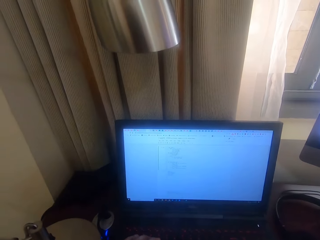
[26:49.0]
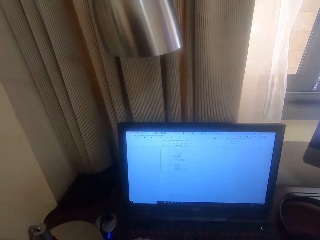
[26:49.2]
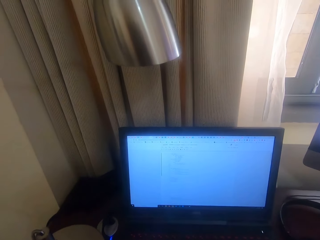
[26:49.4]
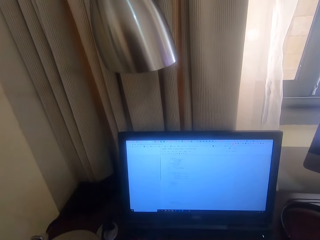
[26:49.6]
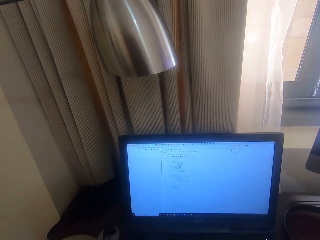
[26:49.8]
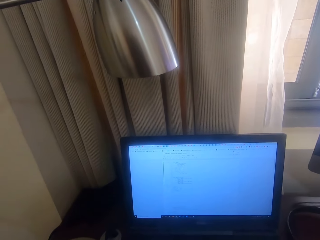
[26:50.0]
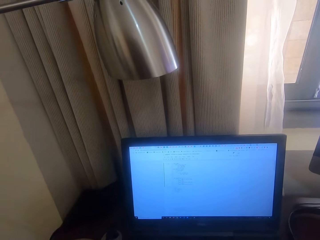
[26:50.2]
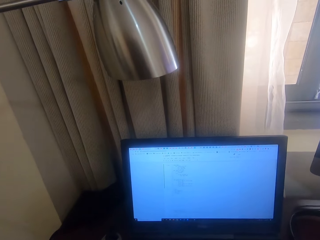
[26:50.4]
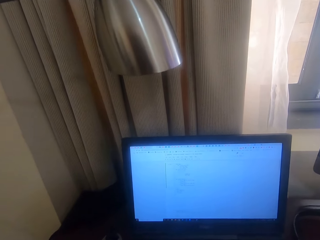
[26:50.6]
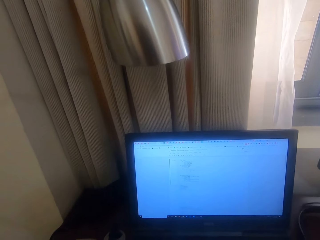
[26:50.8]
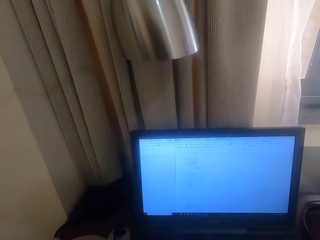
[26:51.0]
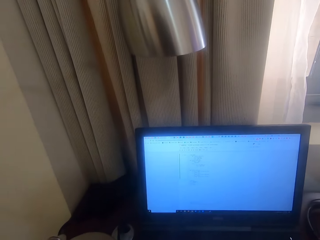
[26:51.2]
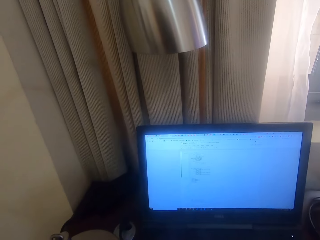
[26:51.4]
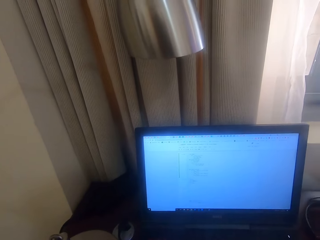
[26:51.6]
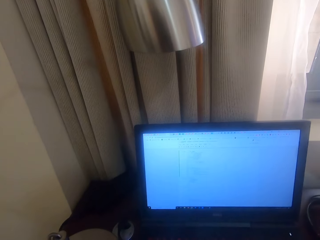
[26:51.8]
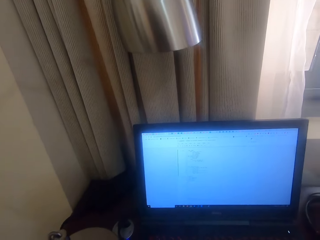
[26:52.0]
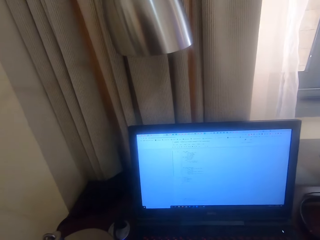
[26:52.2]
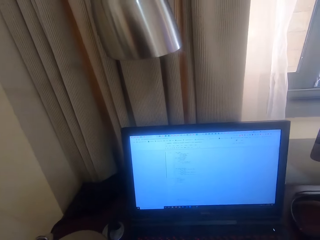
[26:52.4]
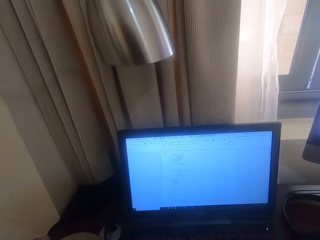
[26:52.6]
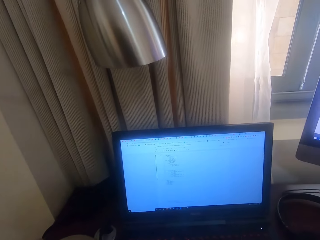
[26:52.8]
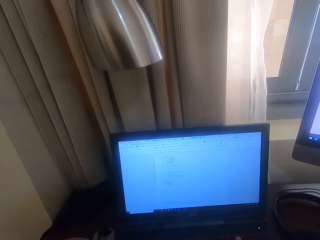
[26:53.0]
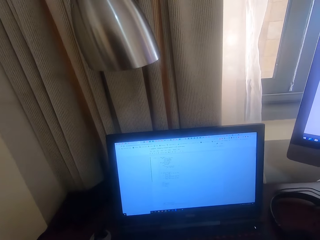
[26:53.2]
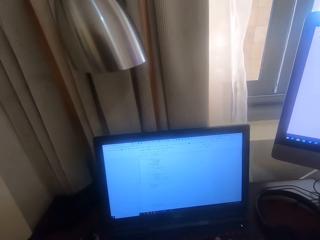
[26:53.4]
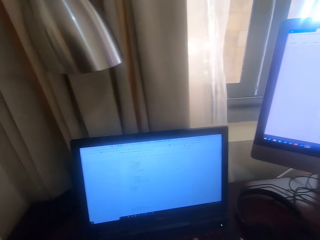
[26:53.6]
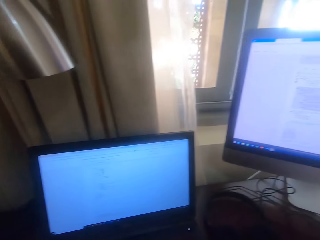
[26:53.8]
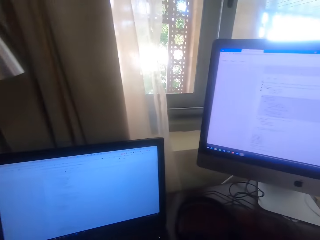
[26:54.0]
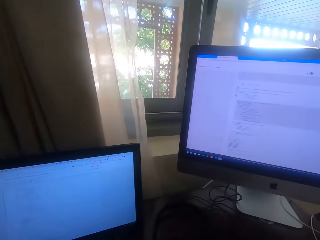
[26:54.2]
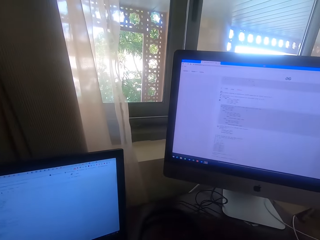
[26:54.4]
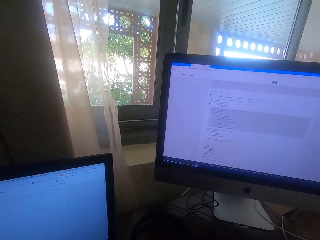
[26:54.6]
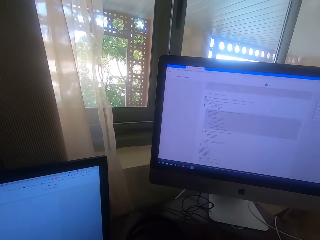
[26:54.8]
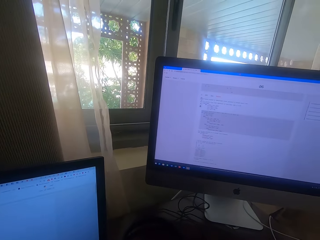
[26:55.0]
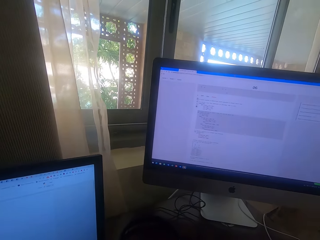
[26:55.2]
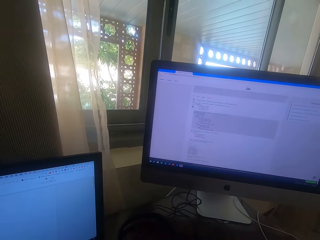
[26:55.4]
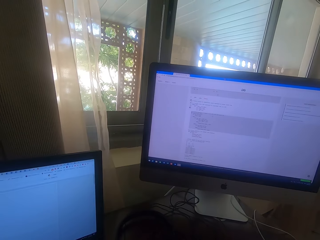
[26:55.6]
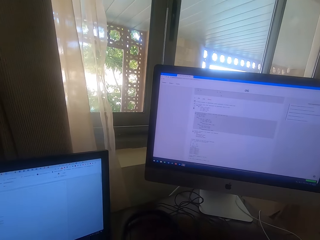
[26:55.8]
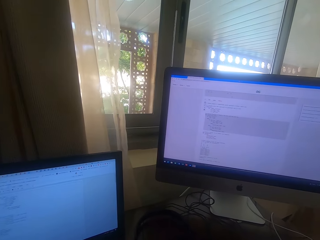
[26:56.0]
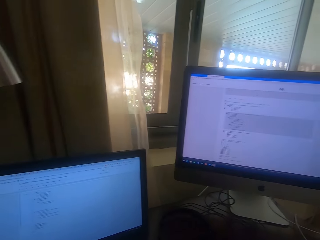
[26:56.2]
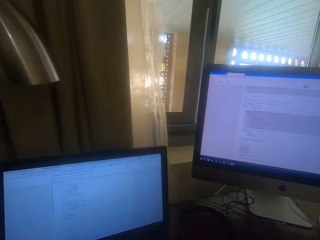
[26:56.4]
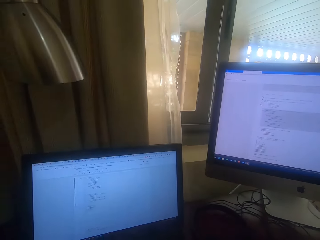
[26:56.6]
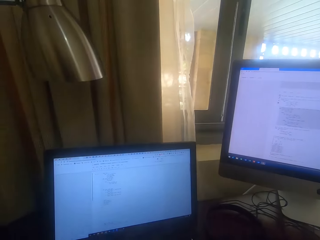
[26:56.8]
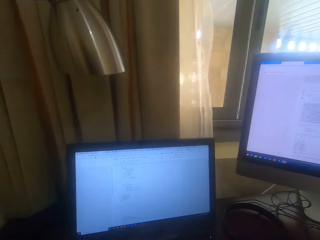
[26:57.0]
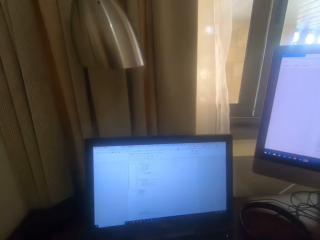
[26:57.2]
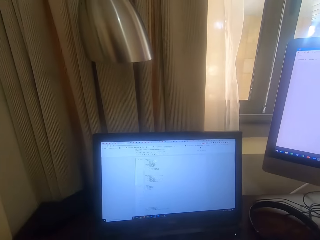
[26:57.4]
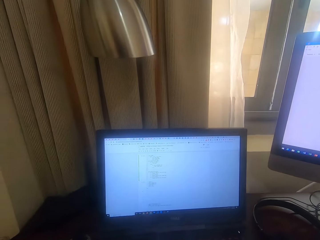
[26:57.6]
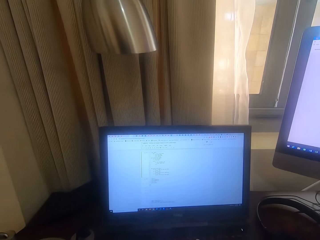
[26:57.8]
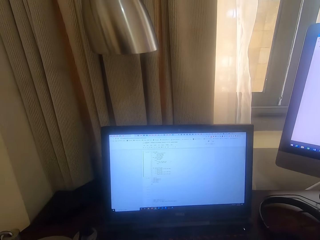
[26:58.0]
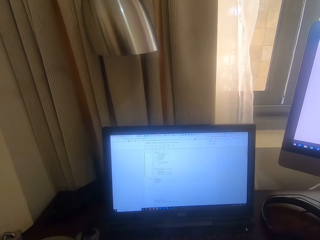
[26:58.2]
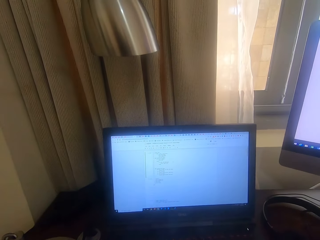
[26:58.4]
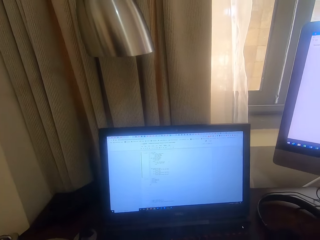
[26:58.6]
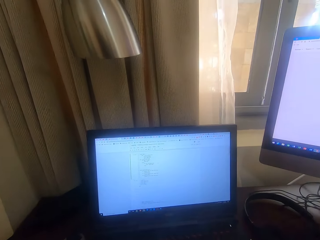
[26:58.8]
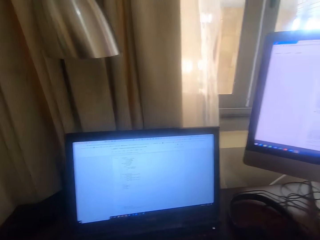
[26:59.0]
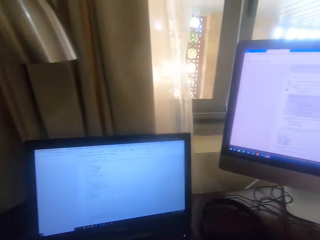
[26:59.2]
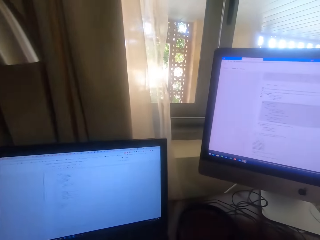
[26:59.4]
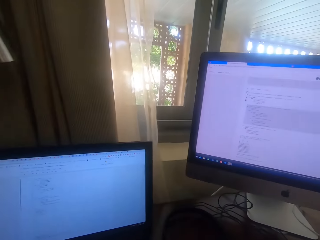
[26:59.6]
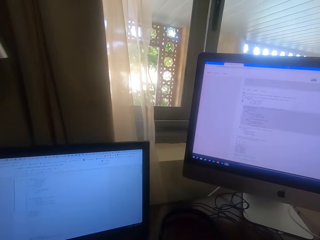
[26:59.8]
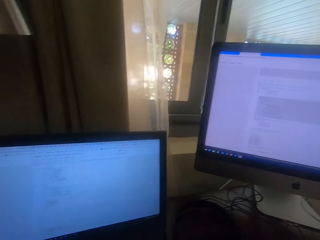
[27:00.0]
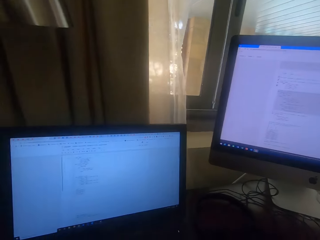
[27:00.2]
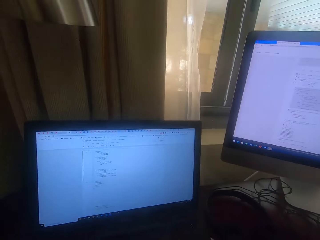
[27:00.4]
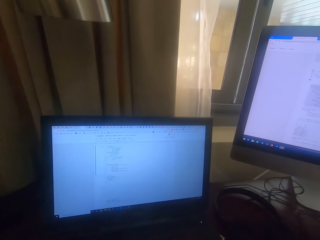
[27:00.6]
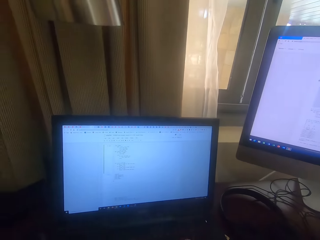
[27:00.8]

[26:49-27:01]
The camera wearer looks at the desktop. They operate on the laptop.

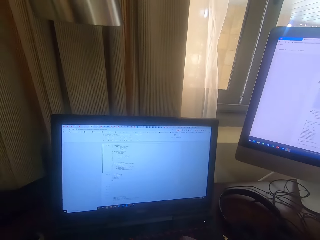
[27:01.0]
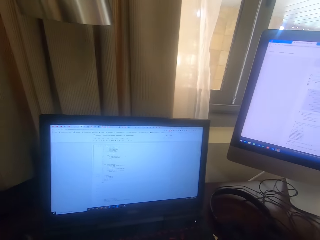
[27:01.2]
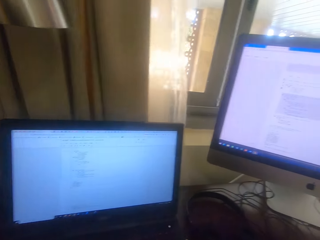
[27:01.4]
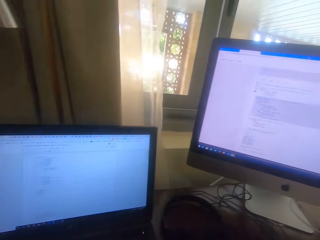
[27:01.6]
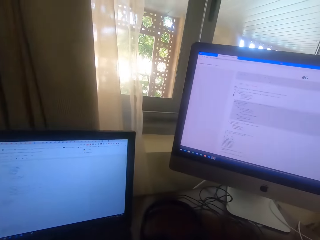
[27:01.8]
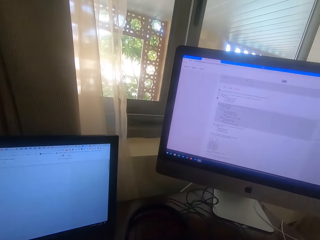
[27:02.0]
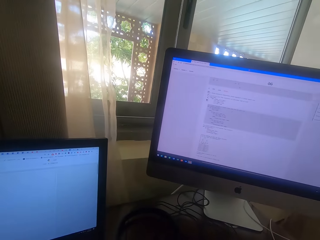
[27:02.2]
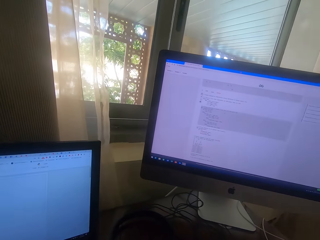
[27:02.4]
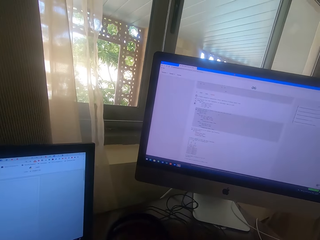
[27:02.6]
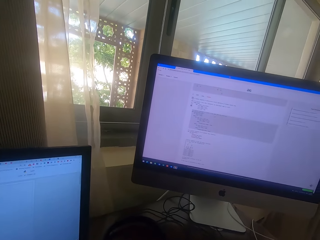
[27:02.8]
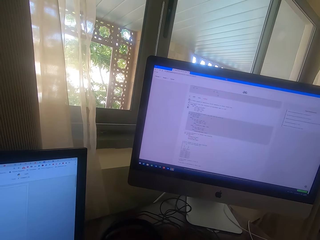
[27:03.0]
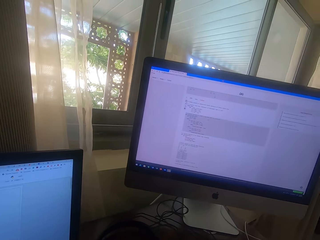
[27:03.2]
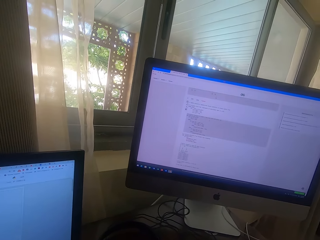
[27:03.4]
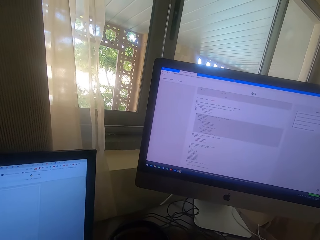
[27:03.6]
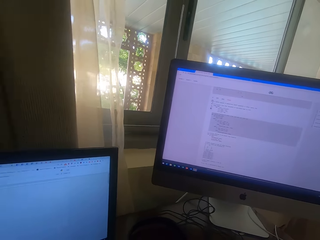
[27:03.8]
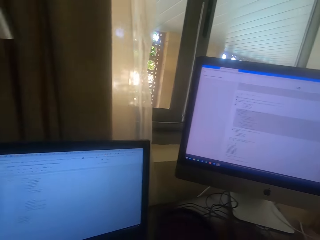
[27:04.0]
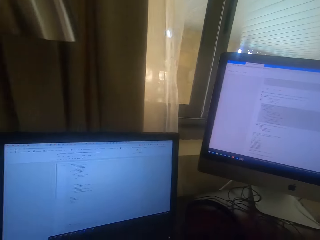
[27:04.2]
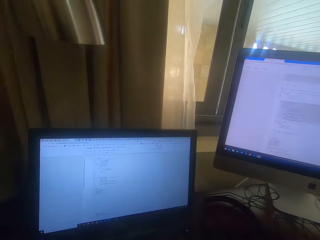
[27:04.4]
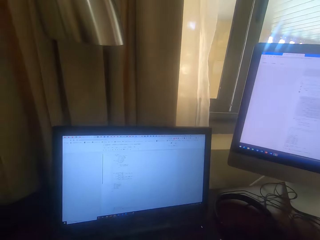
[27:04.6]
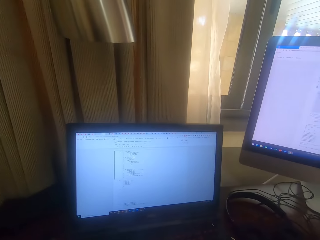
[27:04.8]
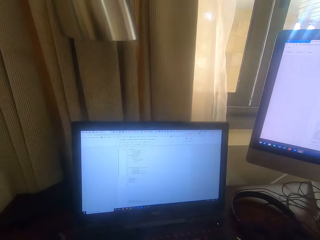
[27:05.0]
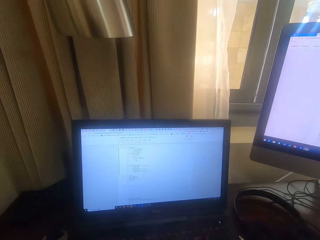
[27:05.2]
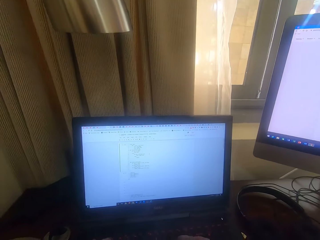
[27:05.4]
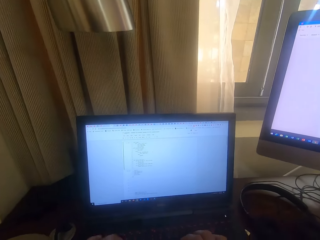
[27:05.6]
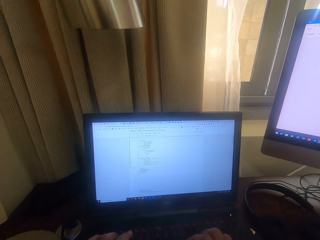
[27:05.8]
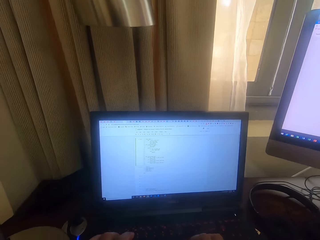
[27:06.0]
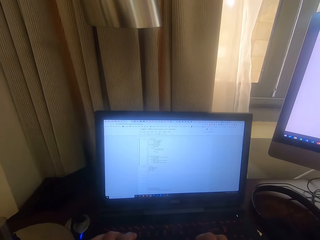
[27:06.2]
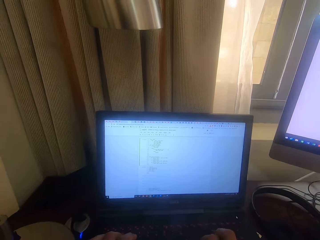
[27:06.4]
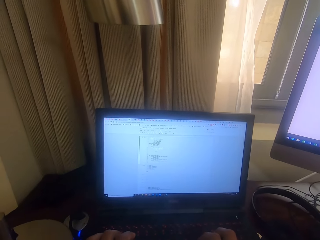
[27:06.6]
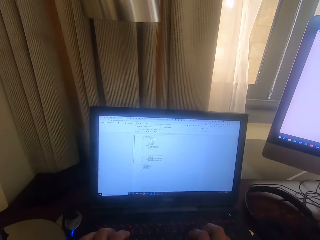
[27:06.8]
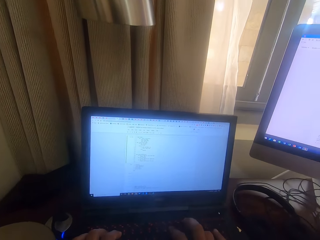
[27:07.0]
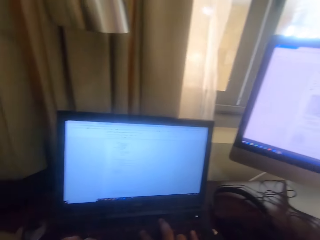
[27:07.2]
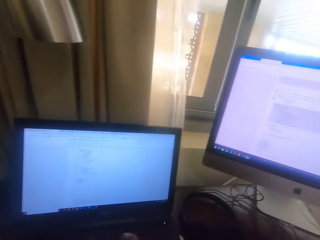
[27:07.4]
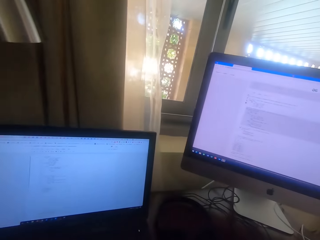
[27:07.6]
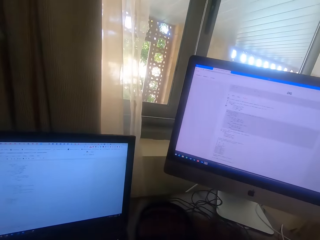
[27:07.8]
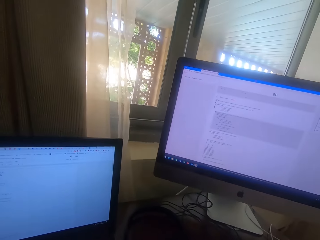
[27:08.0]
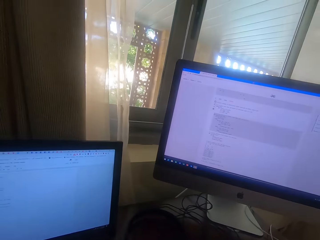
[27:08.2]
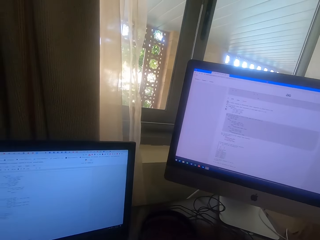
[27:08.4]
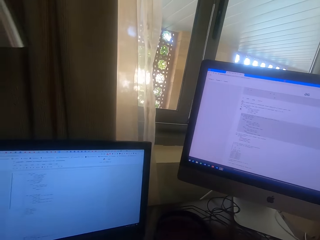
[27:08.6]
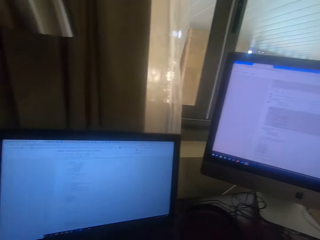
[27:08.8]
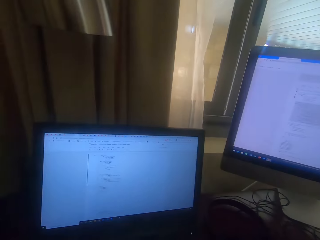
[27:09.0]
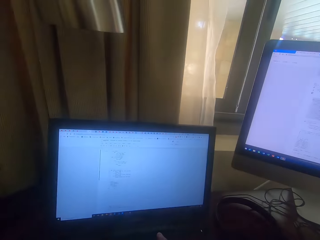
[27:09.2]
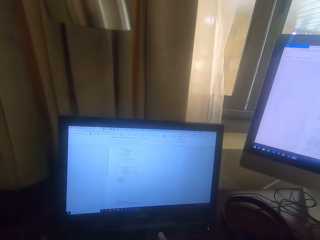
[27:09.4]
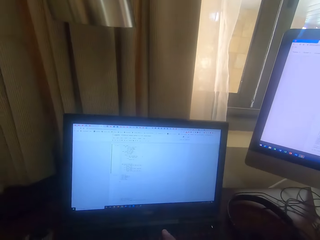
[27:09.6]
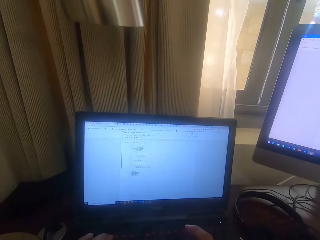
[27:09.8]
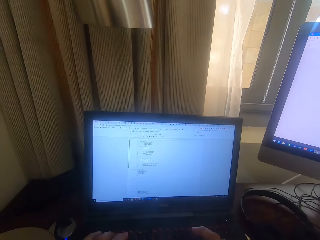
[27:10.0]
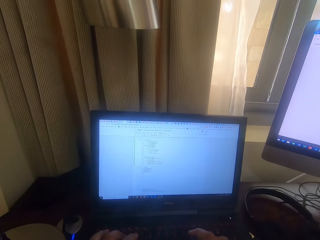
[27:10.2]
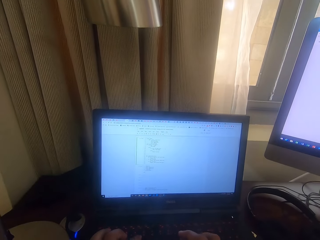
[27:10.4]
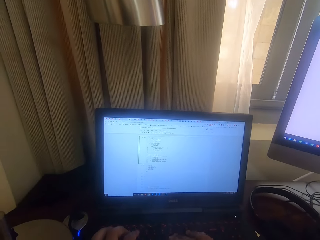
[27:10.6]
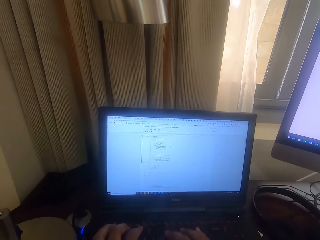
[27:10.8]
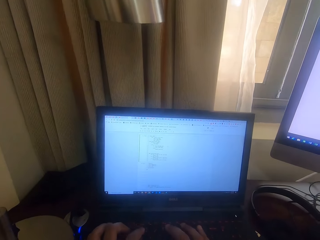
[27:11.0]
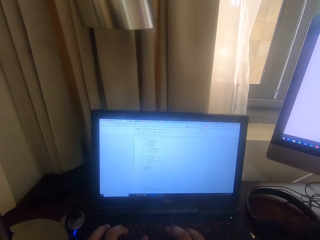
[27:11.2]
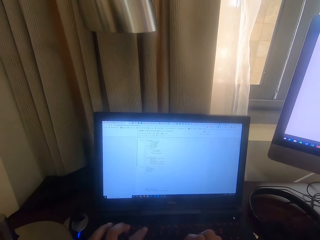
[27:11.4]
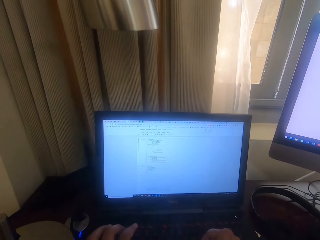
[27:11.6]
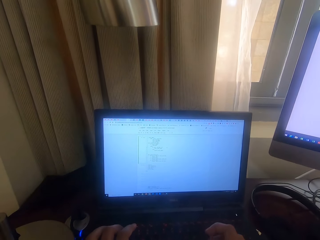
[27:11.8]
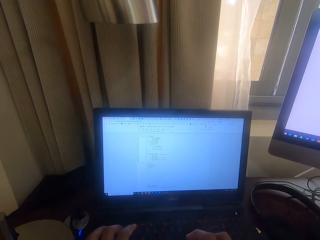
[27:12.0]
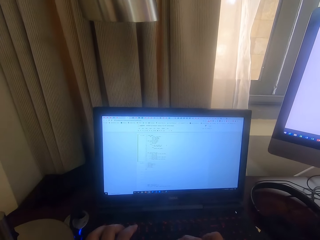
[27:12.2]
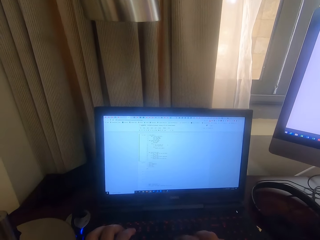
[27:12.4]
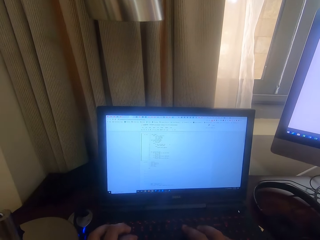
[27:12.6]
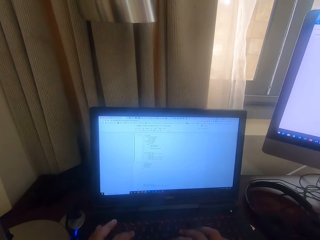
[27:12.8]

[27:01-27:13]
The camera wearer looks at the desktop. They operate on the laptop.
